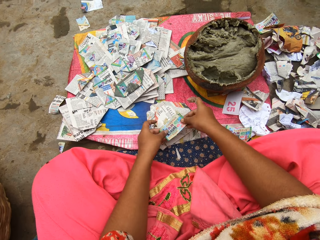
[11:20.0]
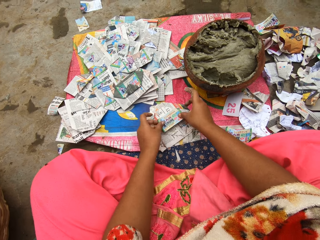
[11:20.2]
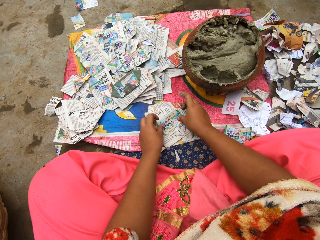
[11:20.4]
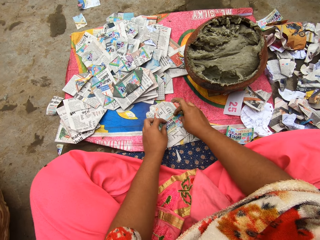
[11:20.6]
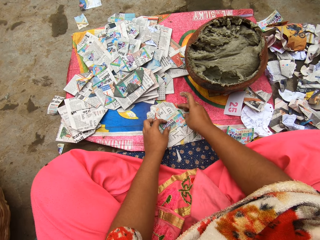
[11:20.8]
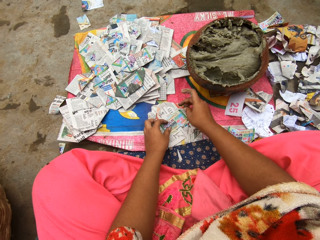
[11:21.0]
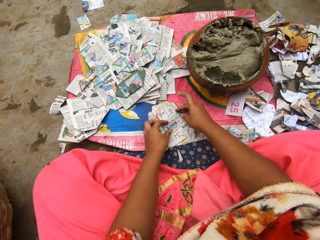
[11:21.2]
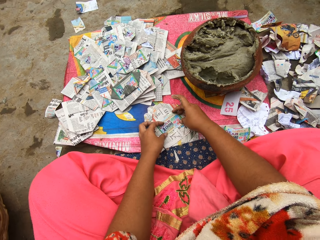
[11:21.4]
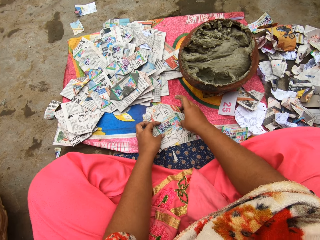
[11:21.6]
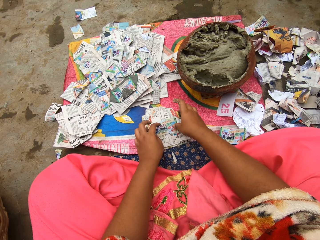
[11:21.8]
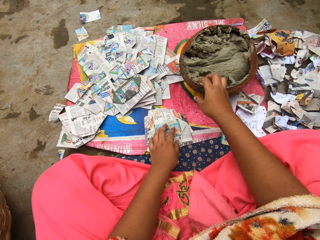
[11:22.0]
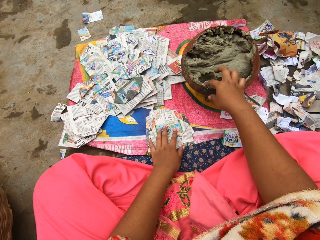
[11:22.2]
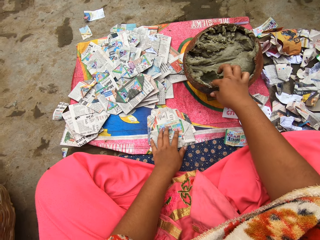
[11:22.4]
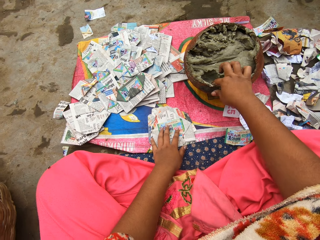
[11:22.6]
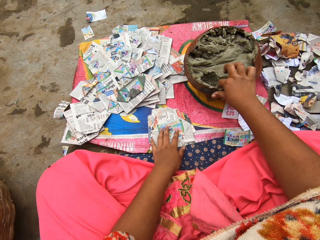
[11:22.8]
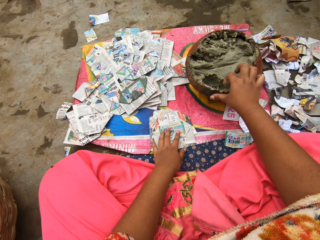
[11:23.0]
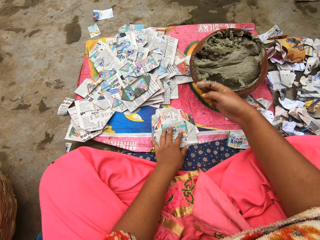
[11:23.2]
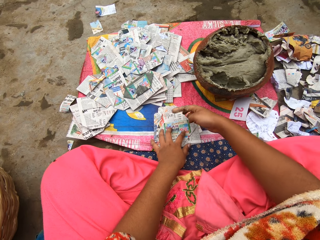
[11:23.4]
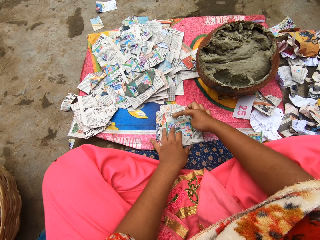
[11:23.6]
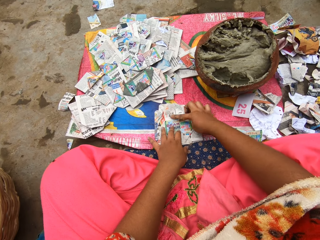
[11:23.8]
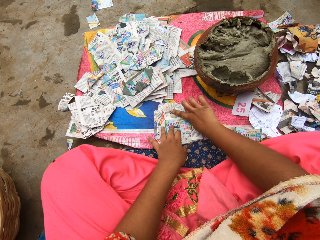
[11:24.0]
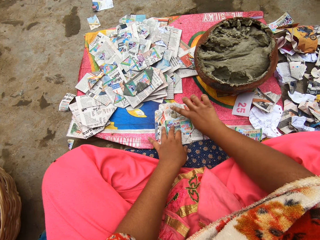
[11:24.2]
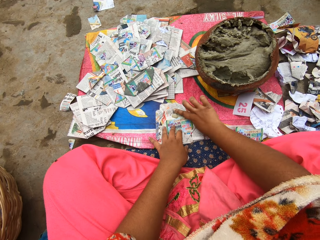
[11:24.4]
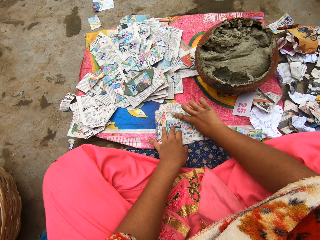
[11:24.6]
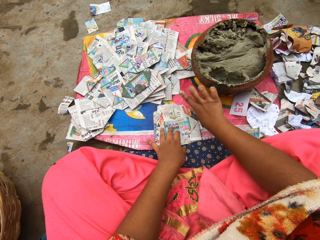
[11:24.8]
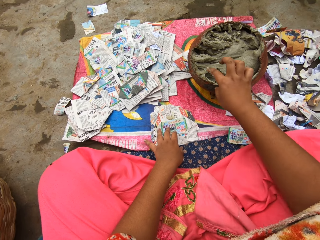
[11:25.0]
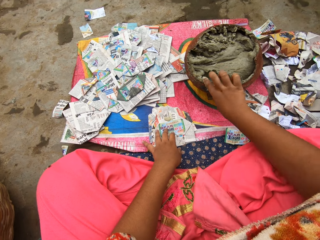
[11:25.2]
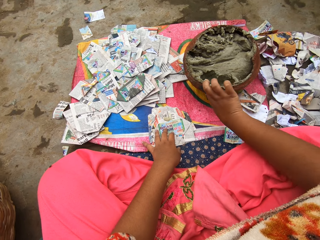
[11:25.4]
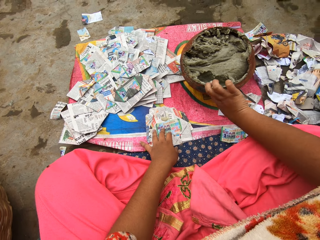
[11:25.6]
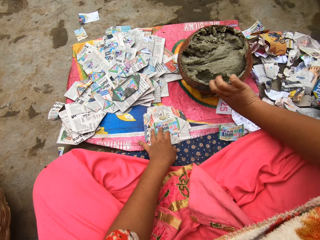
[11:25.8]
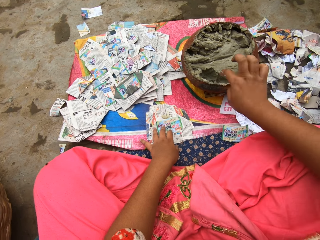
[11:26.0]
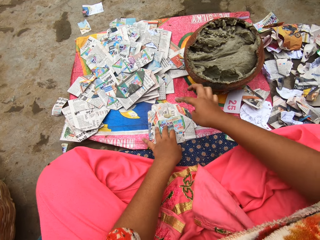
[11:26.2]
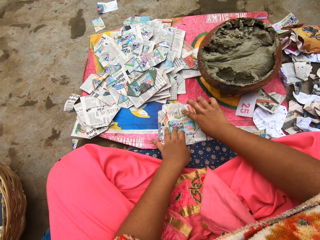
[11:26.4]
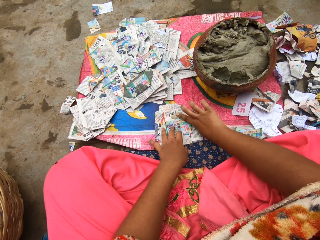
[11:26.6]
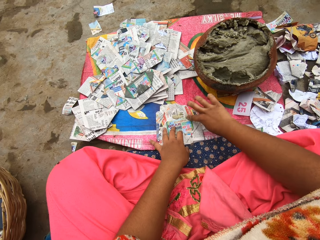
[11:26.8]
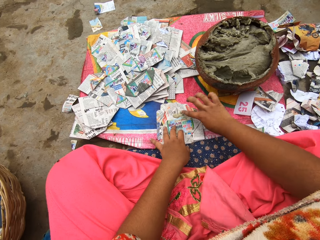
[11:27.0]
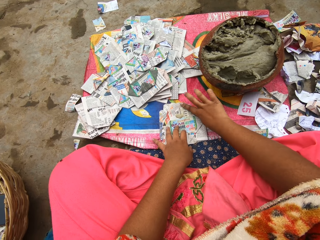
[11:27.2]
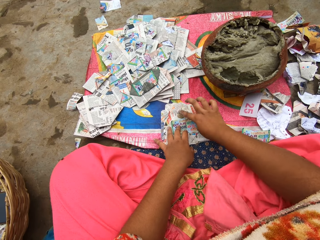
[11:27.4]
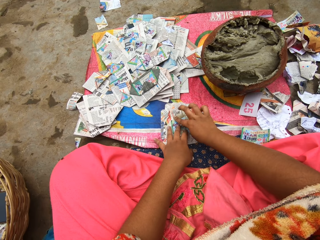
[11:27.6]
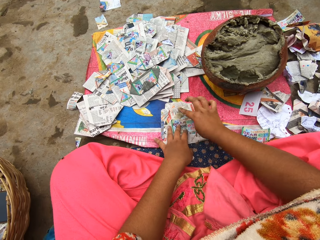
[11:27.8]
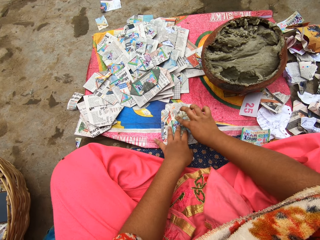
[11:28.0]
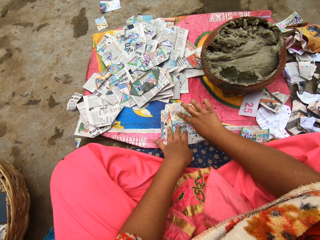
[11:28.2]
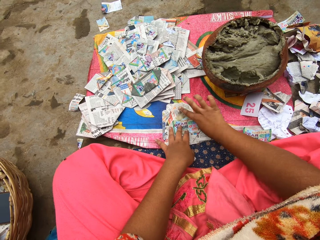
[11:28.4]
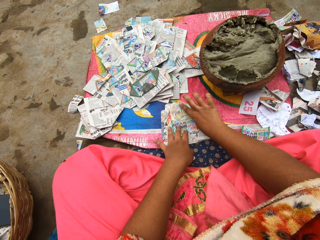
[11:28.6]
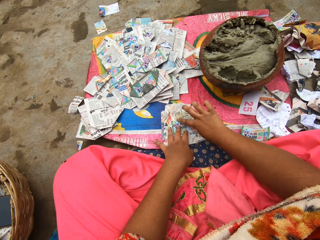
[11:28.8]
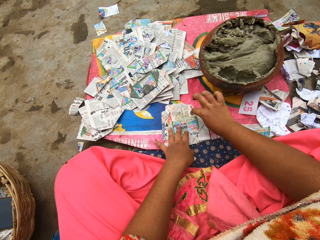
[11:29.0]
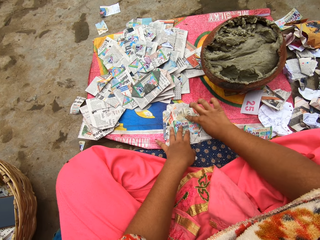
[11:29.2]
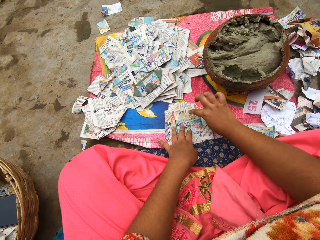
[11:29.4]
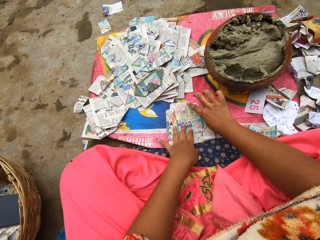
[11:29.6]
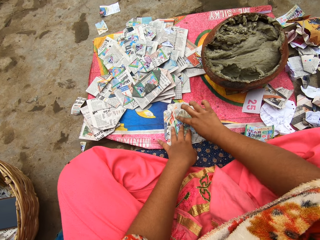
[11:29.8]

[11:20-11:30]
The camera wearer places the card on the paper on the ground with both hands. She takes putty from the clay pot on the ground with her right hand. She rubs the putty in her right hand on the paper on the ground. She takes putty from the clay pot on the ground with her right hand. She rubs the putty in her right hand on the paper on the ground.

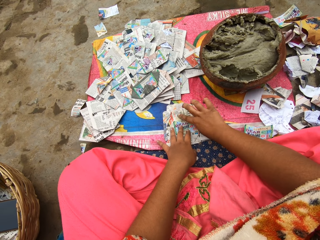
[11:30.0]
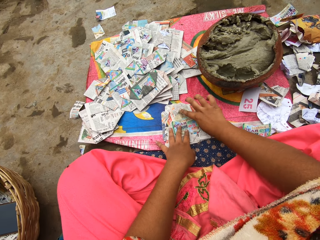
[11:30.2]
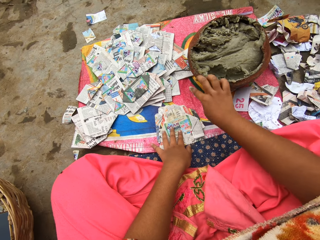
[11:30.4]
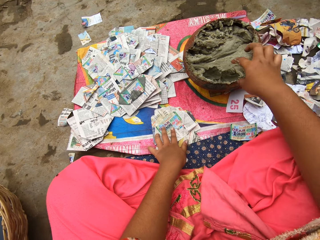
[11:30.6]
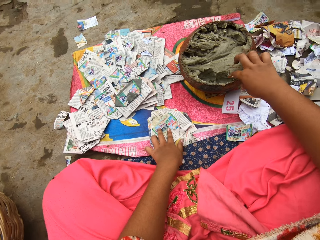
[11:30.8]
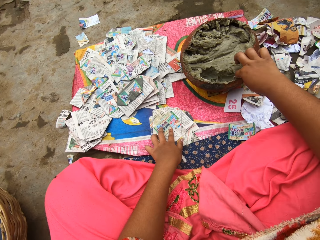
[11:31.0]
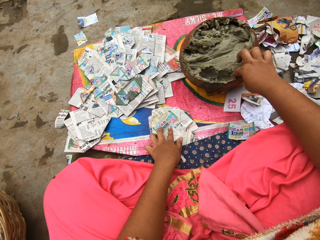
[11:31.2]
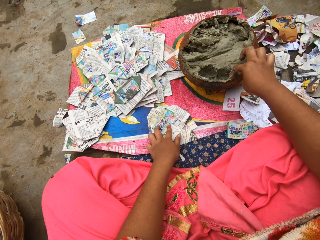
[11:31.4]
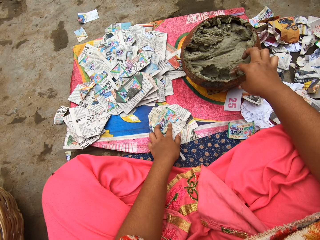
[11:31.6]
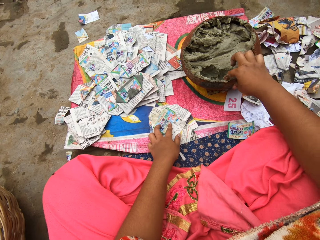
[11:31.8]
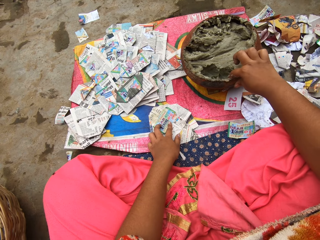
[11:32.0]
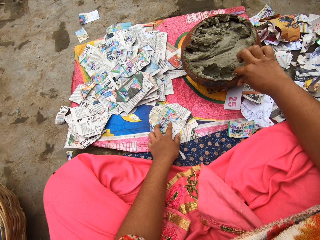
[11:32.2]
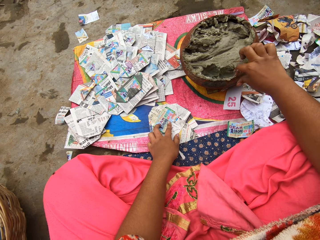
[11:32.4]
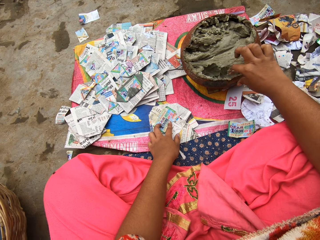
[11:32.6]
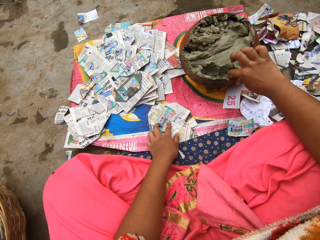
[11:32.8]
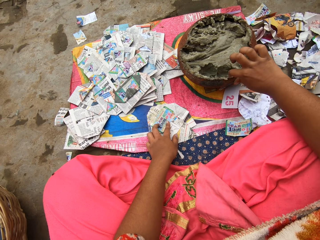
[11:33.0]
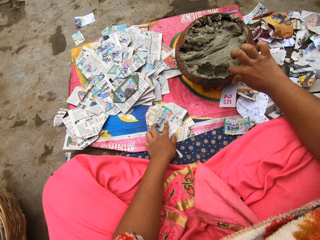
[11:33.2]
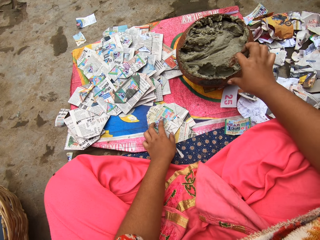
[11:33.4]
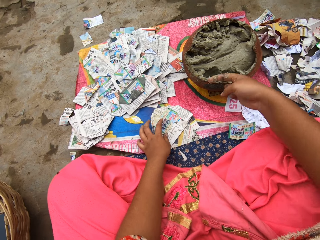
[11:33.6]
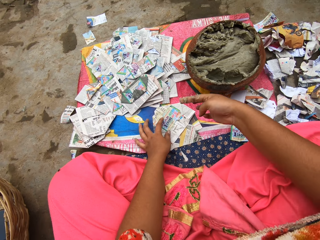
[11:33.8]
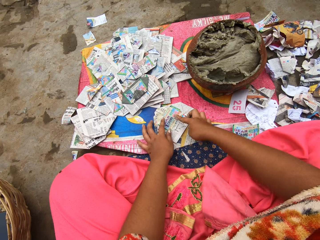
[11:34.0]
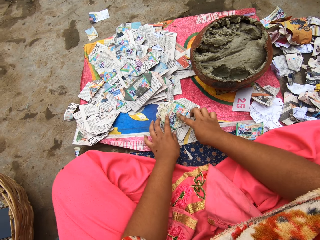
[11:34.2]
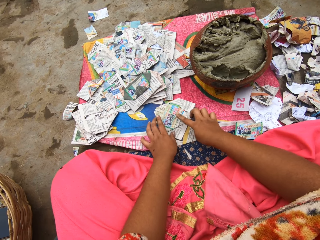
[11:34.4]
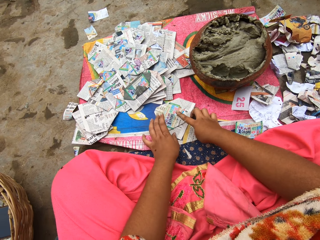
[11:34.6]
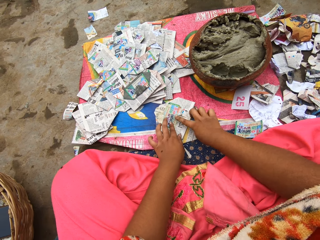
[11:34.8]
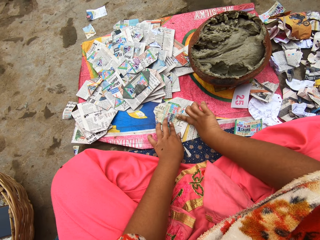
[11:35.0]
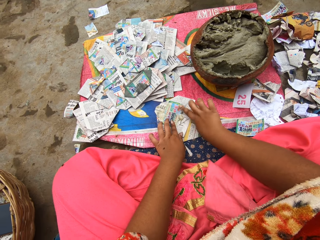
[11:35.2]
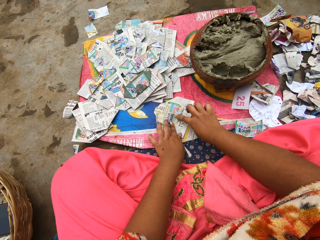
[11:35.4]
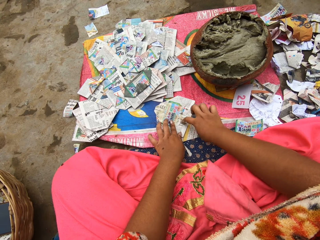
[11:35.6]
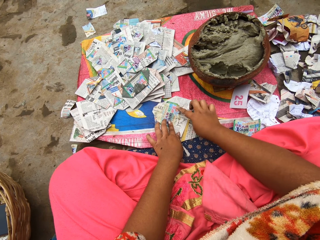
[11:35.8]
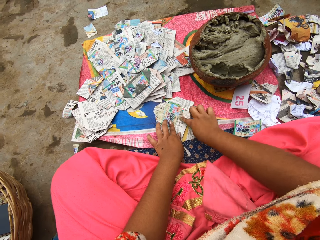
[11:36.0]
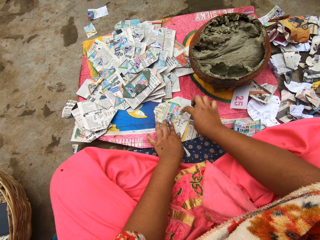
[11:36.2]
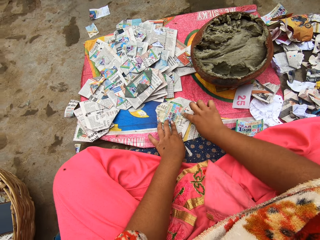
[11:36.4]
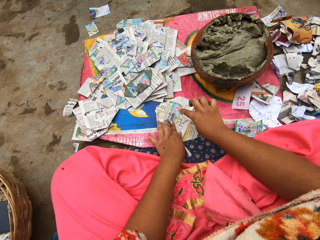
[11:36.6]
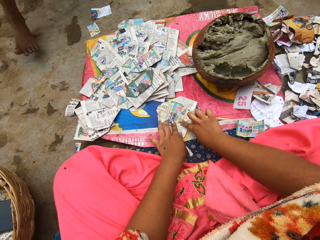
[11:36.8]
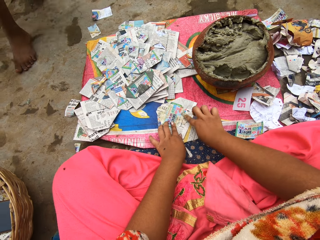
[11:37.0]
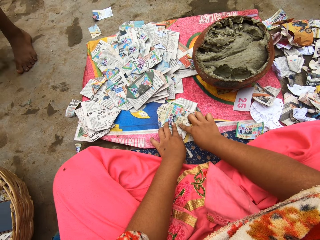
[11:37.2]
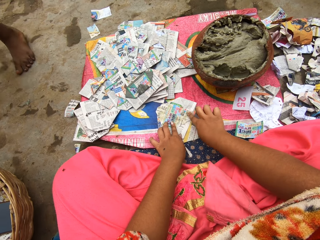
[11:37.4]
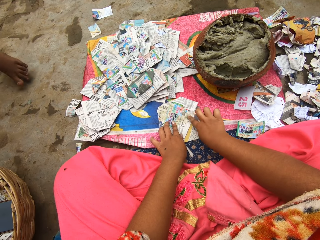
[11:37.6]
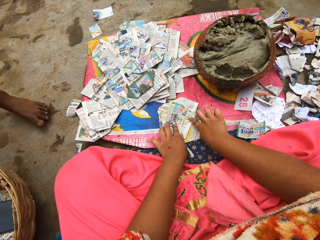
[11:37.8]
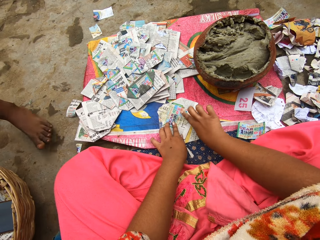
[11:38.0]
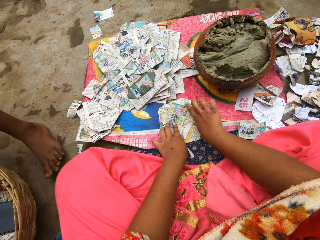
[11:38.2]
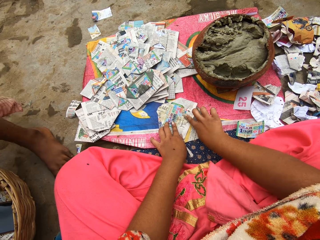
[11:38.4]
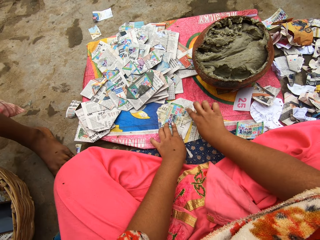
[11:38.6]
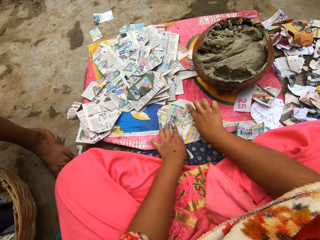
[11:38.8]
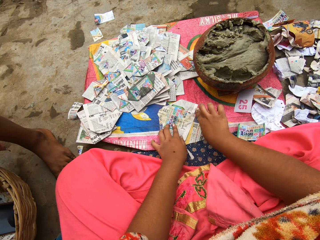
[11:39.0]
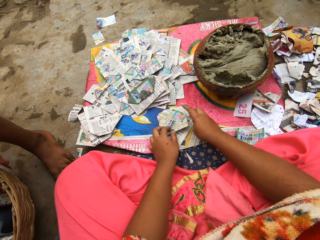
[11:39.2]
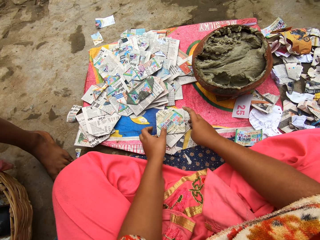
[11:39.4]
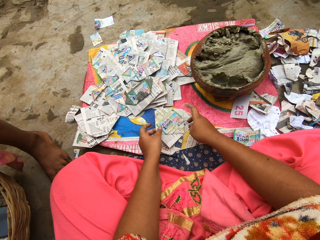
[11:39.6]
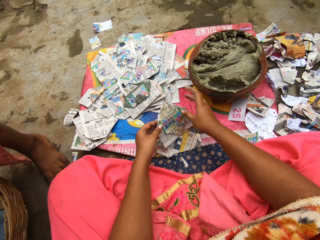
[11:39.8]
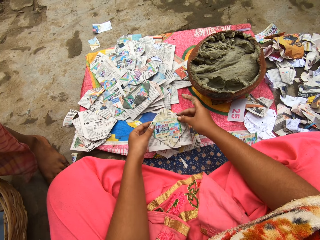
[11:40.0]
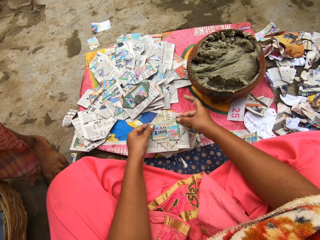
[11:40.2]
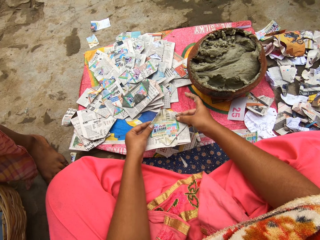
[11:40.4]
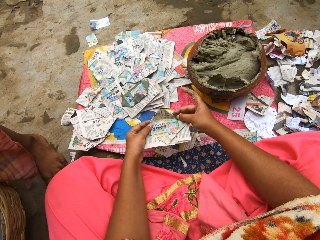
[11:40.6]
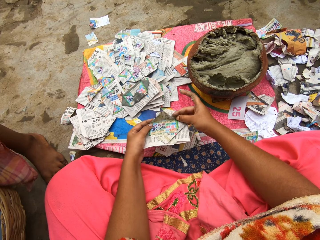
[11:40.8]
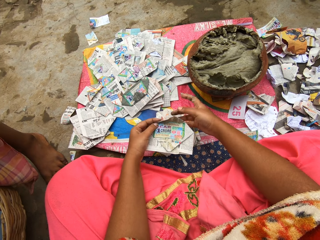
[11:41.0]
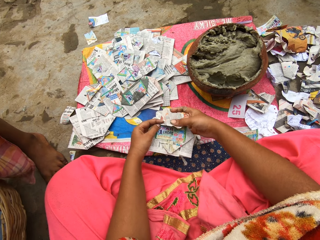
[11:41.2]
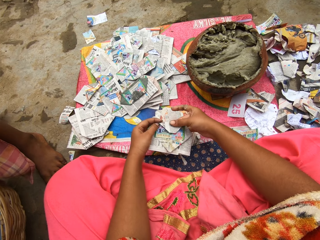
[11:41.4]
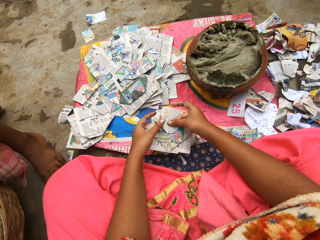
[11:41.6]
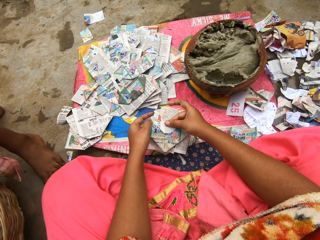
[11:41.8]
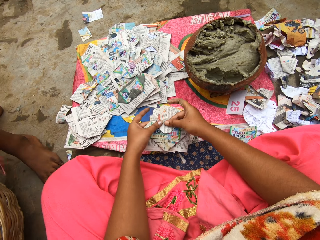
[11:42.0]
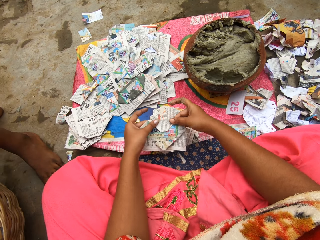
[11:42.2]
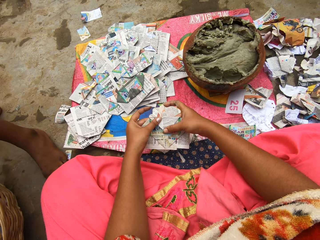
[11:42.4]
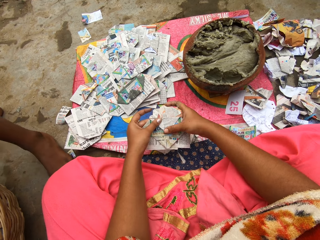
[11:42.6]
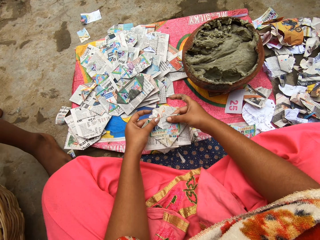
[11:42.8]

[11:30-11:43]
The camera wearer takes putty from the clay pot on the ground with her right hand. She rubs the putty in her right hand on the paper on the ground. The boy interacts with the camera wearer. The camera wearer picks up a piece of paper. She folds part of the piece of paper with both hands.
